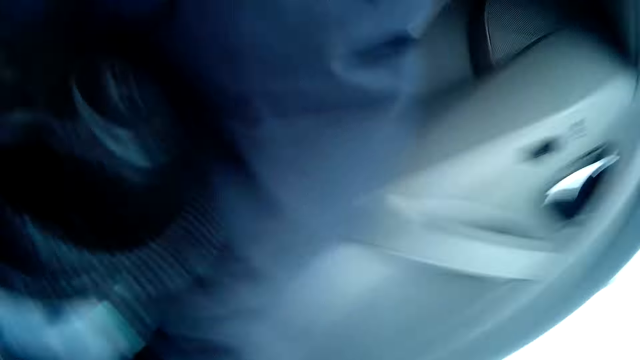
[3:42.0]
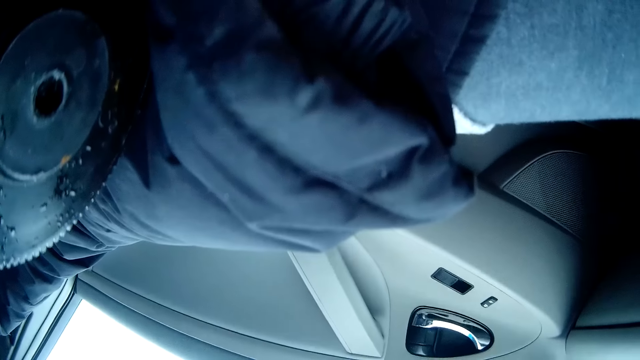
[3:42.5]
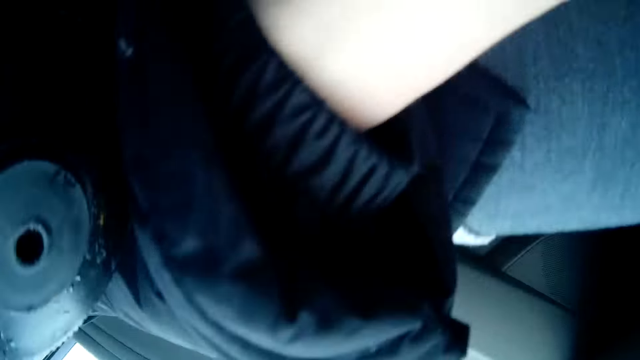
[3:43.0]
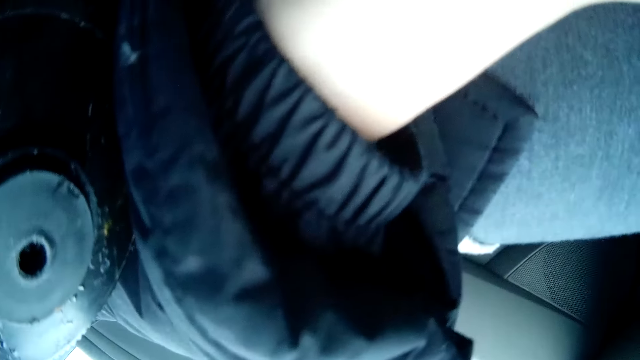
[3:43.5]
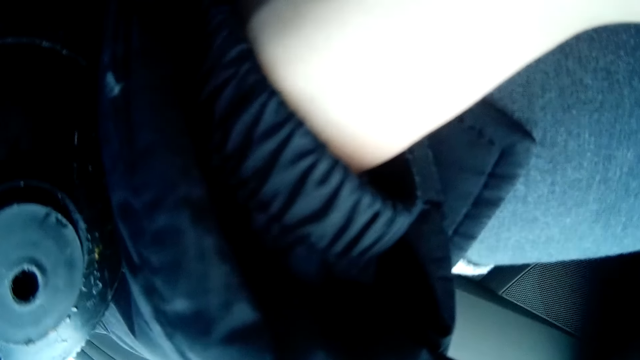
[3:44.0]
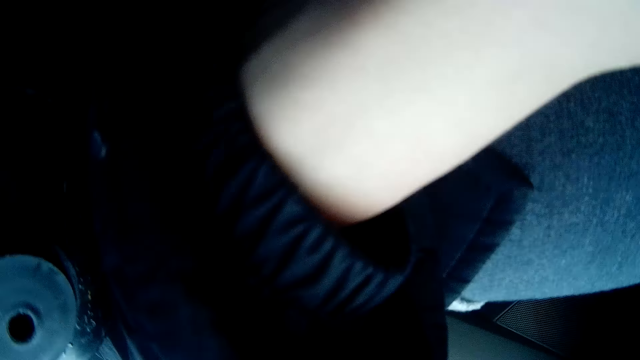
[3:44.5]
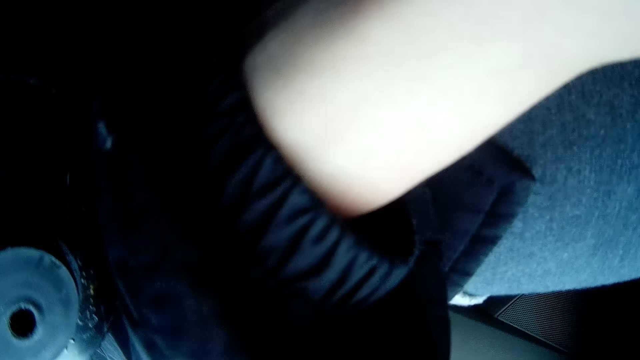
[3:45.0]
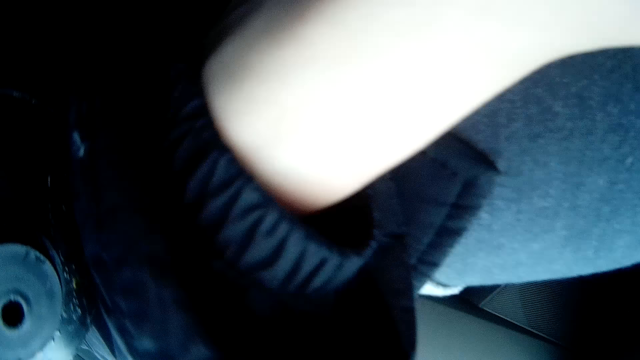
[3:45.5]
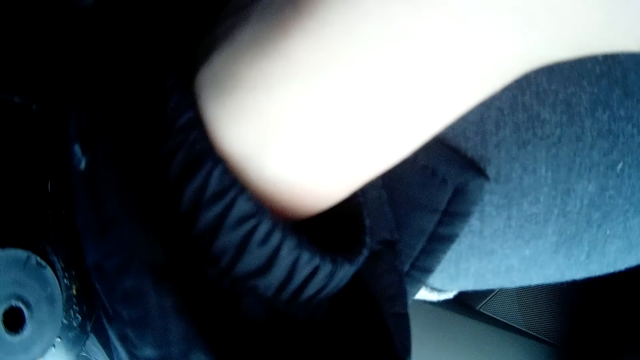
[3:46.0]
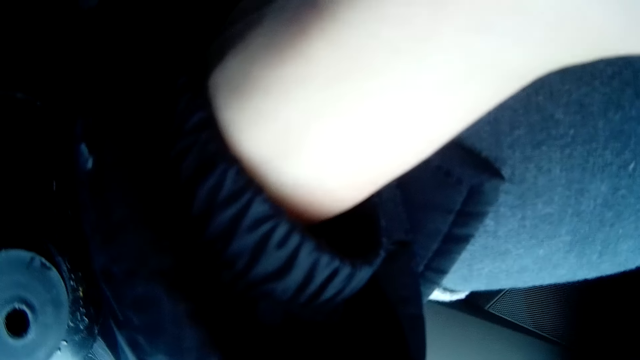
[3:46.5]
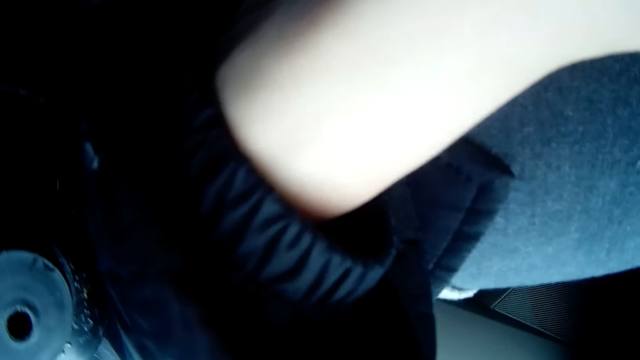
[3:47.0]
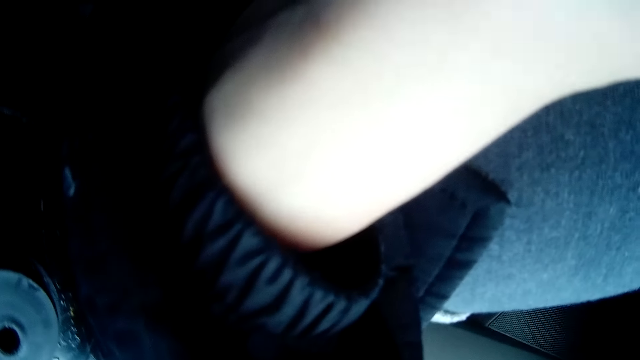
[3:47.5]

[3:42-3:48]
The camera wearer turns the camera.
